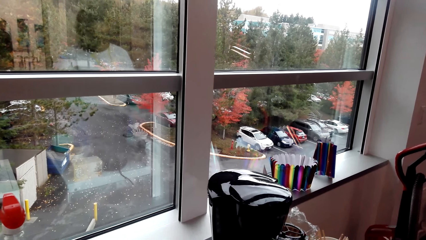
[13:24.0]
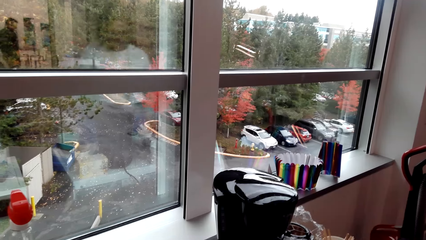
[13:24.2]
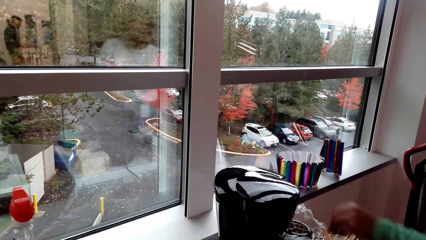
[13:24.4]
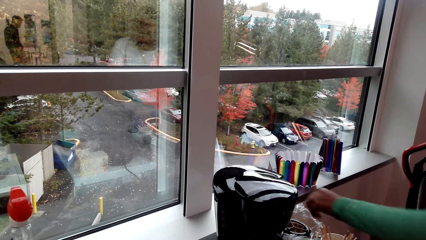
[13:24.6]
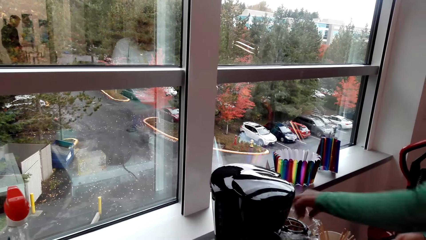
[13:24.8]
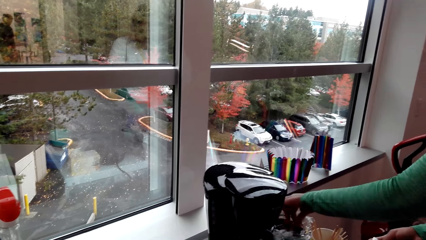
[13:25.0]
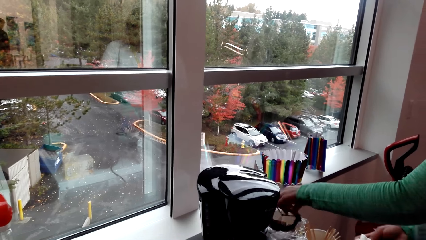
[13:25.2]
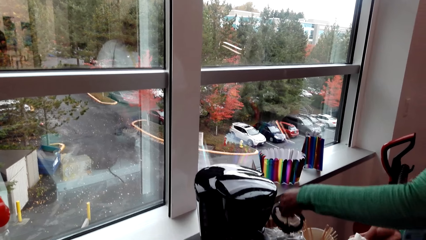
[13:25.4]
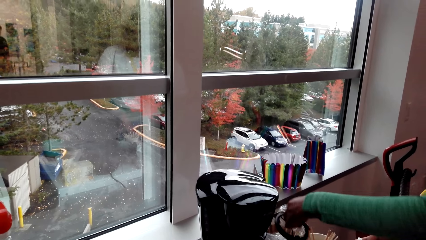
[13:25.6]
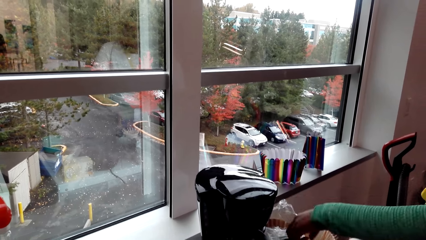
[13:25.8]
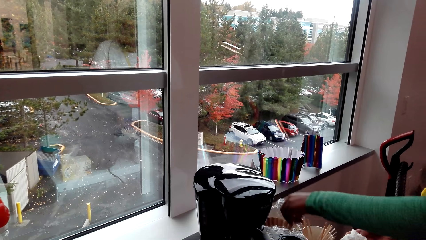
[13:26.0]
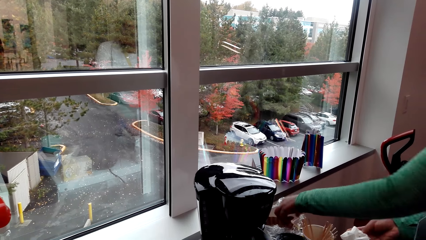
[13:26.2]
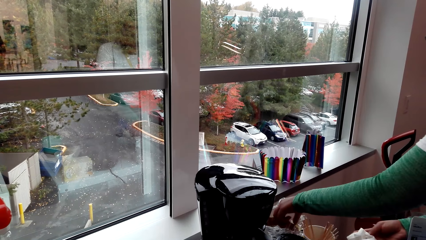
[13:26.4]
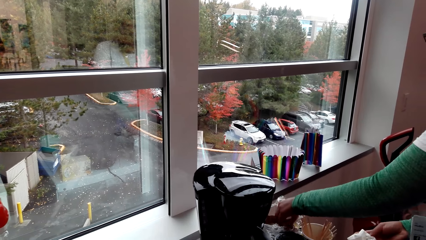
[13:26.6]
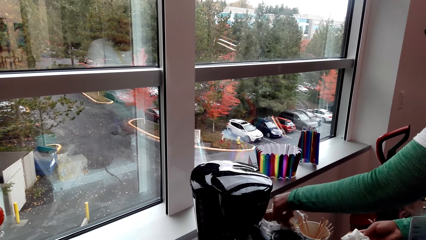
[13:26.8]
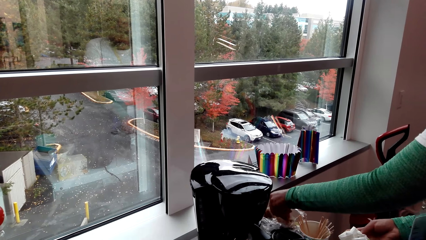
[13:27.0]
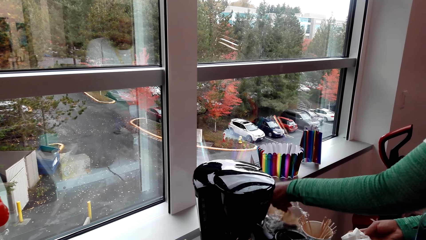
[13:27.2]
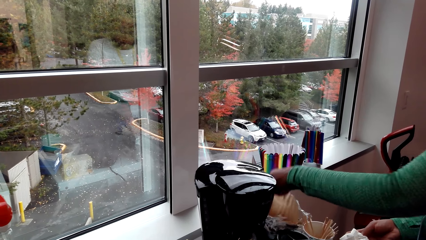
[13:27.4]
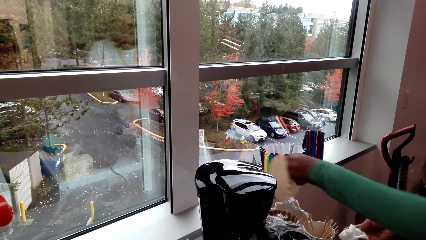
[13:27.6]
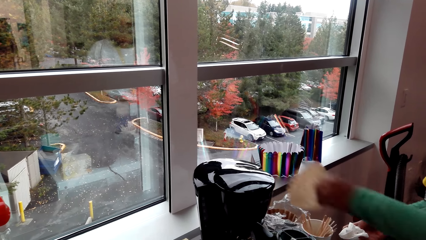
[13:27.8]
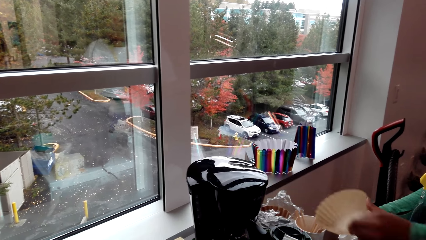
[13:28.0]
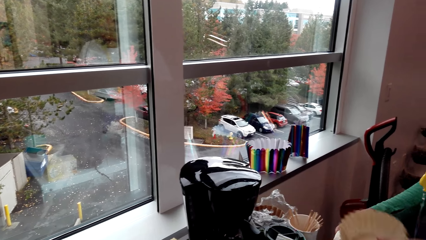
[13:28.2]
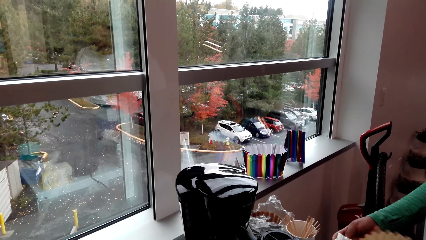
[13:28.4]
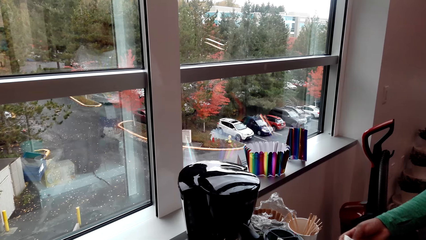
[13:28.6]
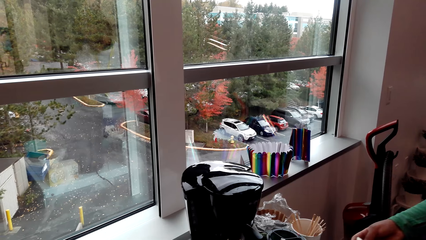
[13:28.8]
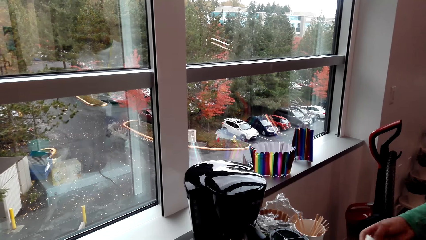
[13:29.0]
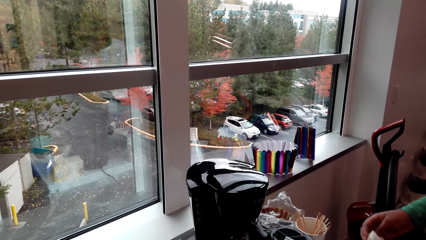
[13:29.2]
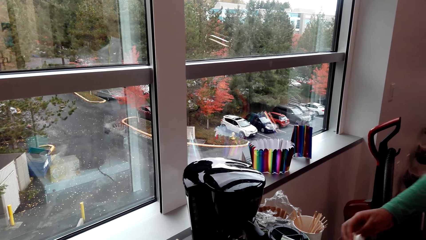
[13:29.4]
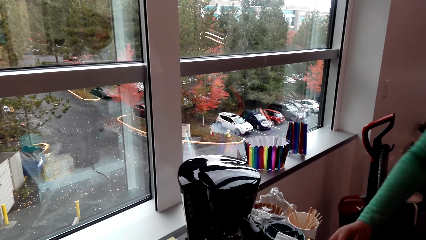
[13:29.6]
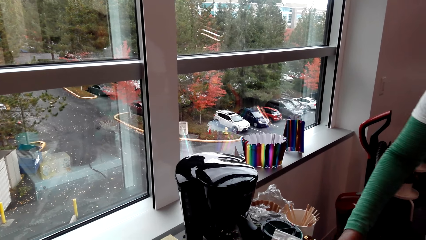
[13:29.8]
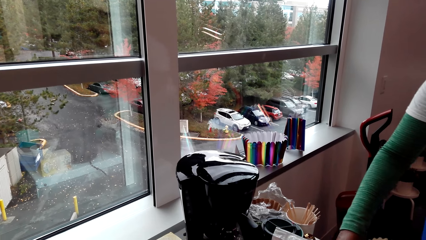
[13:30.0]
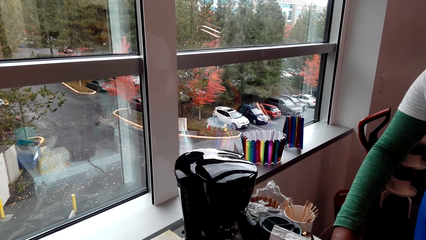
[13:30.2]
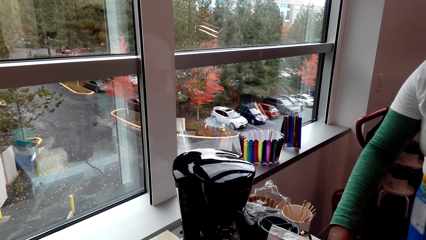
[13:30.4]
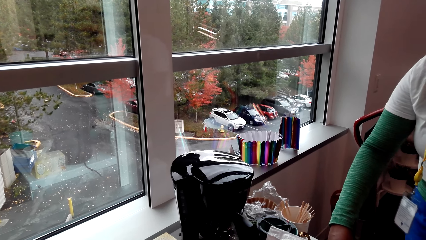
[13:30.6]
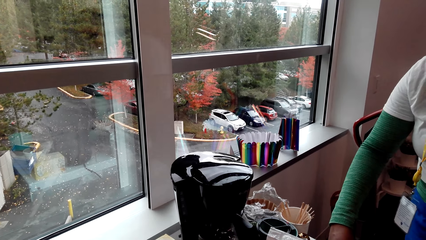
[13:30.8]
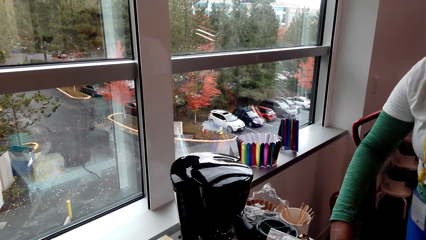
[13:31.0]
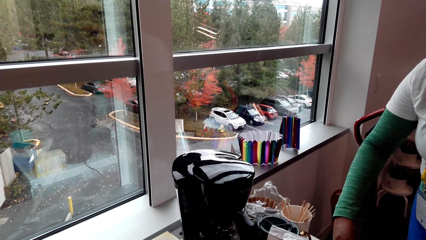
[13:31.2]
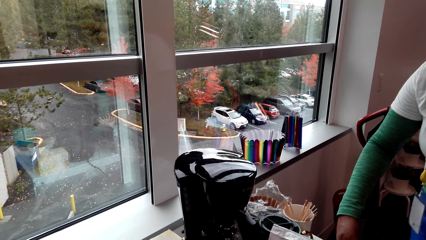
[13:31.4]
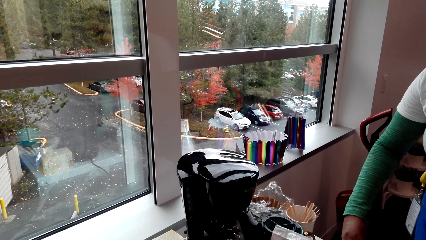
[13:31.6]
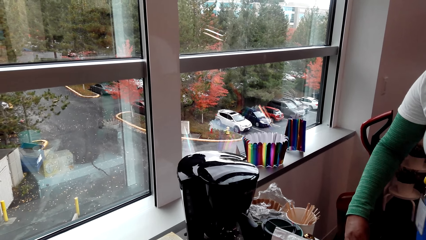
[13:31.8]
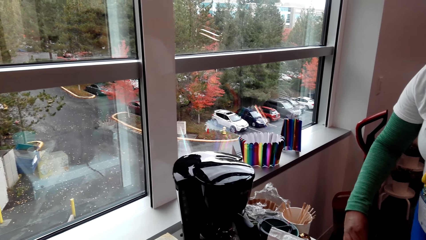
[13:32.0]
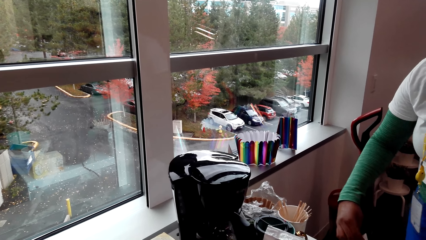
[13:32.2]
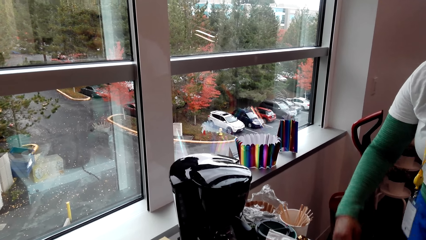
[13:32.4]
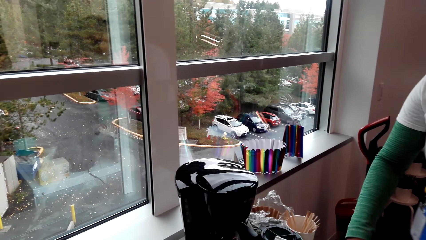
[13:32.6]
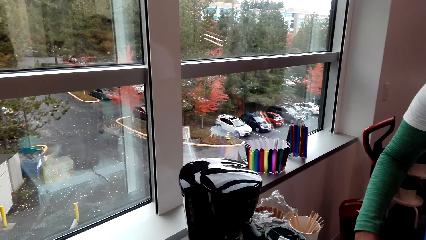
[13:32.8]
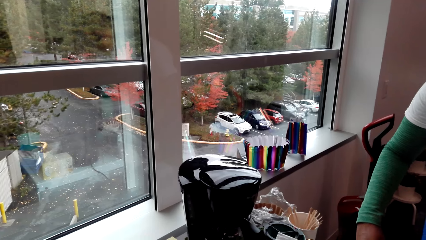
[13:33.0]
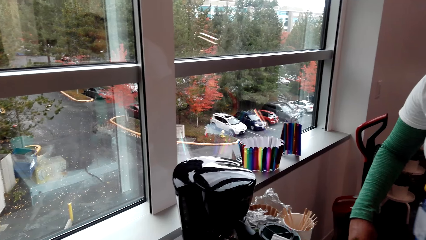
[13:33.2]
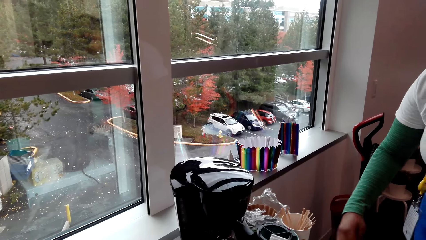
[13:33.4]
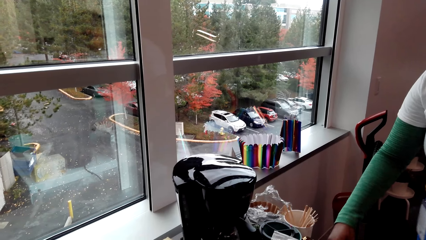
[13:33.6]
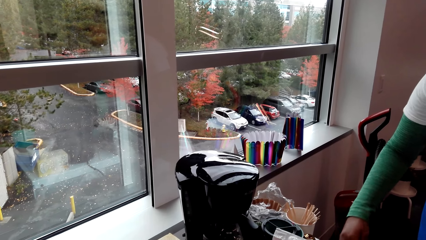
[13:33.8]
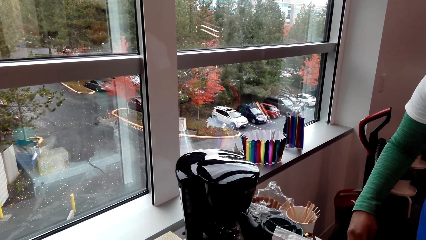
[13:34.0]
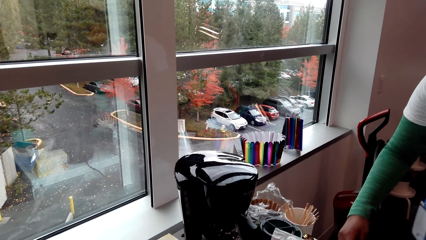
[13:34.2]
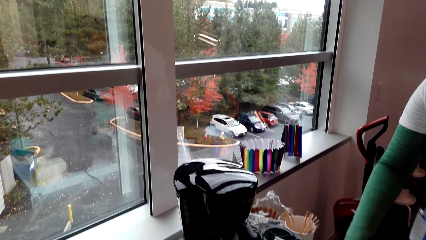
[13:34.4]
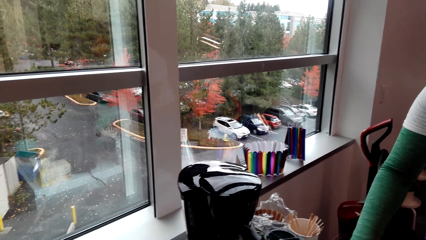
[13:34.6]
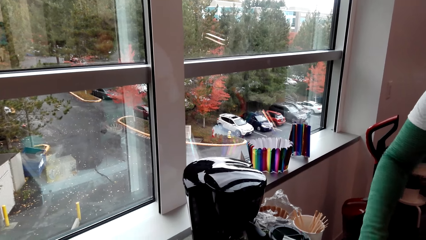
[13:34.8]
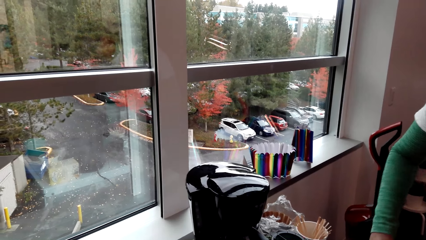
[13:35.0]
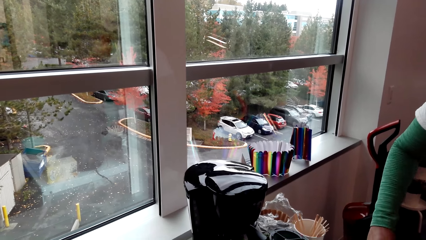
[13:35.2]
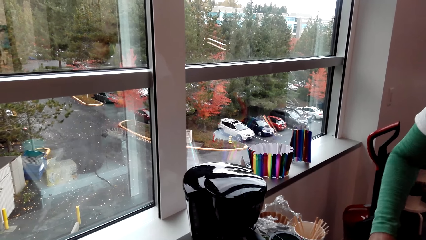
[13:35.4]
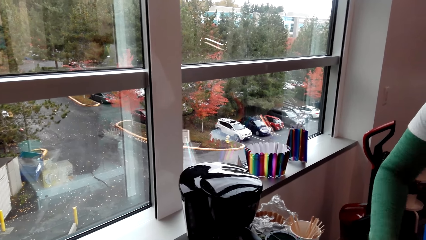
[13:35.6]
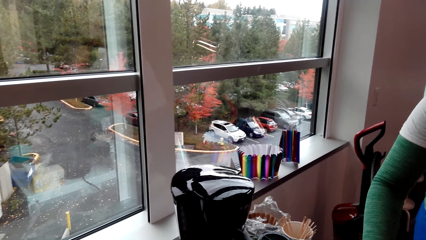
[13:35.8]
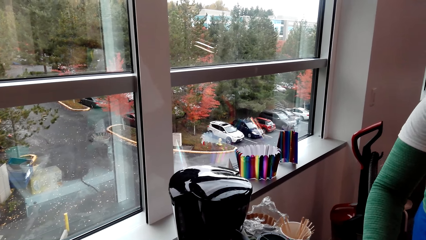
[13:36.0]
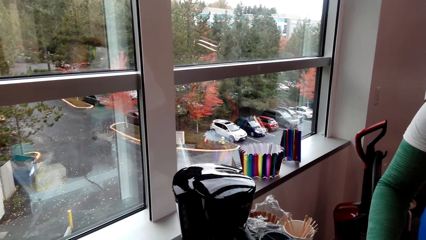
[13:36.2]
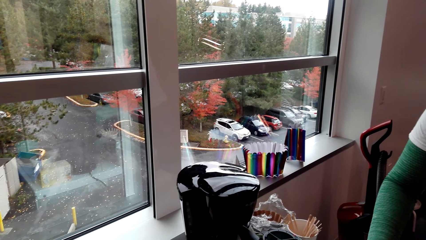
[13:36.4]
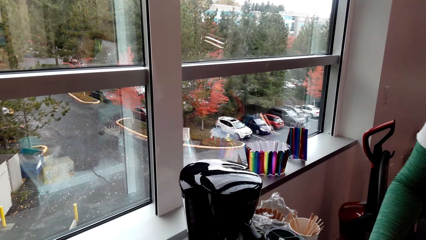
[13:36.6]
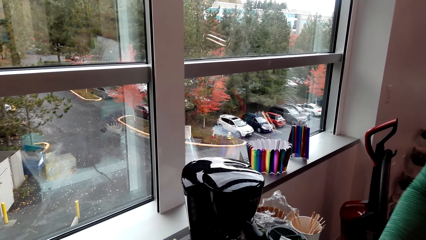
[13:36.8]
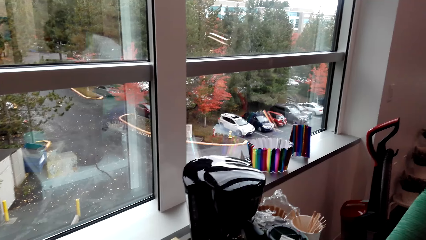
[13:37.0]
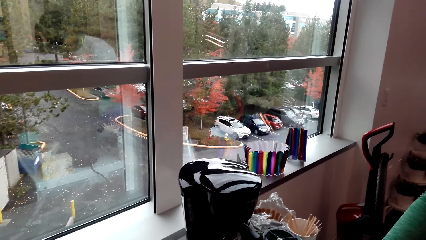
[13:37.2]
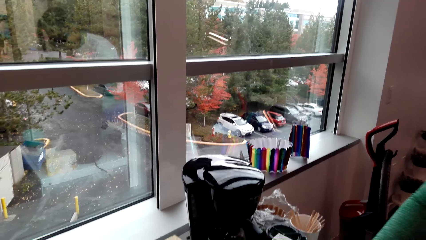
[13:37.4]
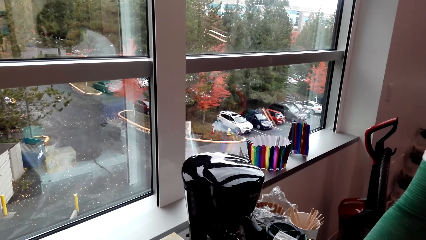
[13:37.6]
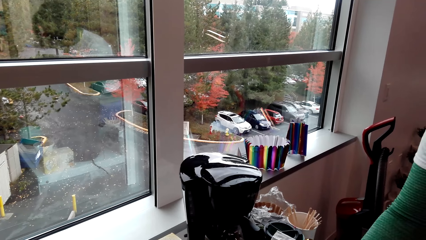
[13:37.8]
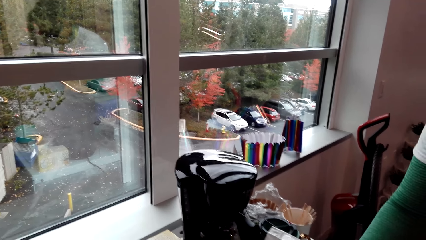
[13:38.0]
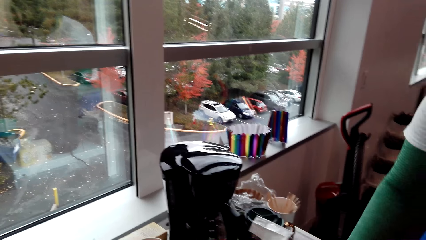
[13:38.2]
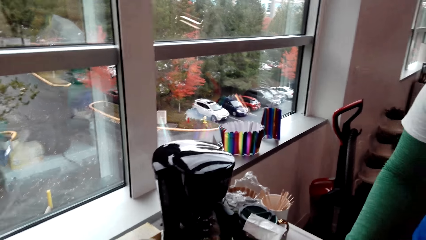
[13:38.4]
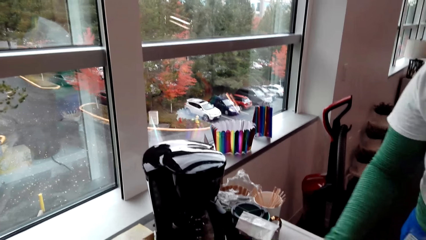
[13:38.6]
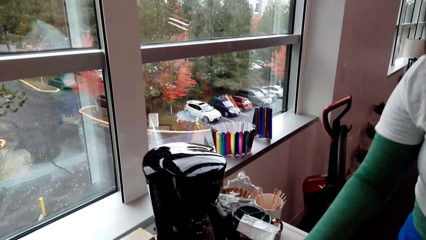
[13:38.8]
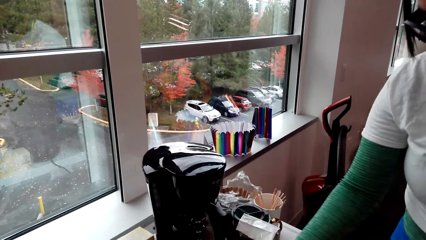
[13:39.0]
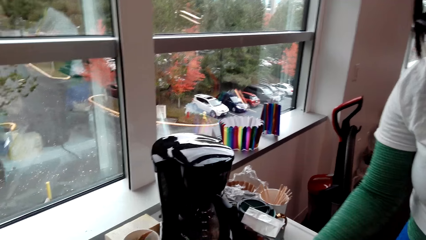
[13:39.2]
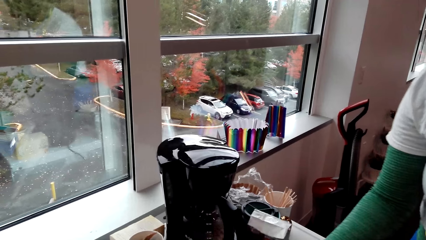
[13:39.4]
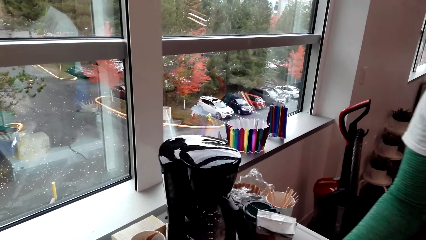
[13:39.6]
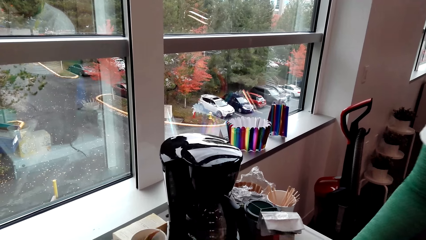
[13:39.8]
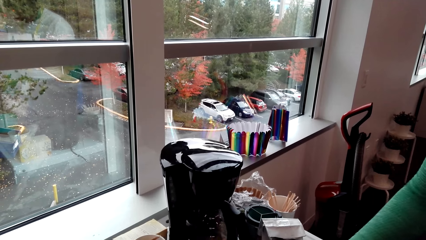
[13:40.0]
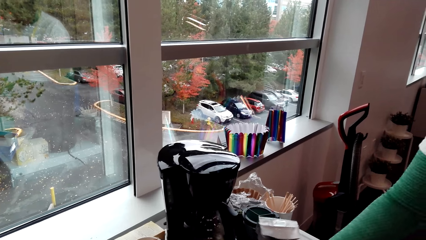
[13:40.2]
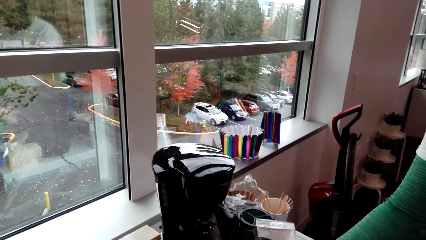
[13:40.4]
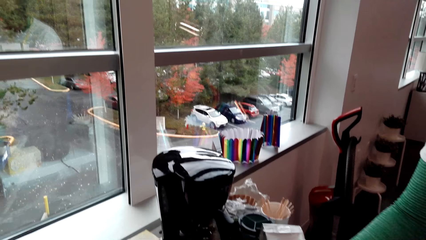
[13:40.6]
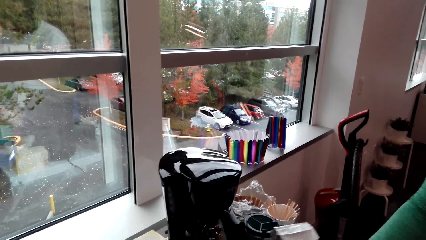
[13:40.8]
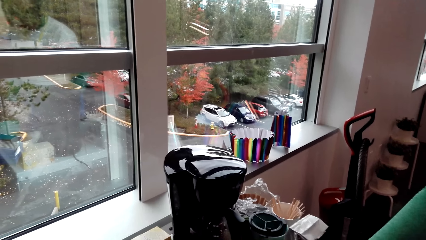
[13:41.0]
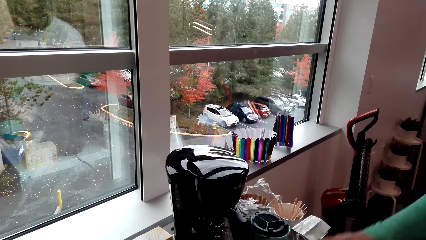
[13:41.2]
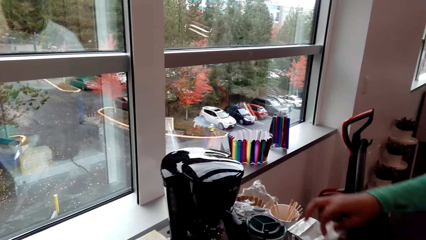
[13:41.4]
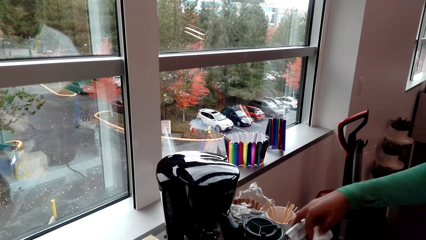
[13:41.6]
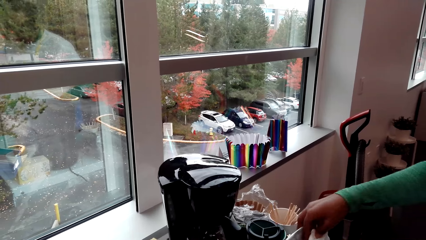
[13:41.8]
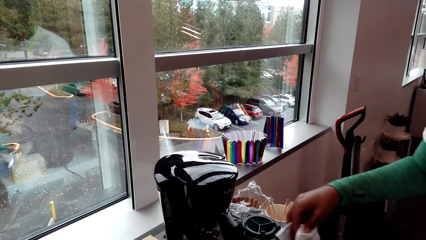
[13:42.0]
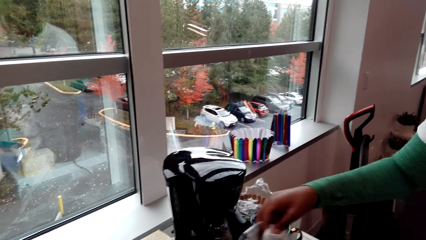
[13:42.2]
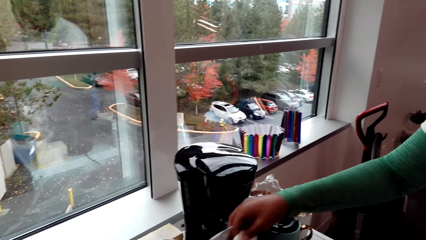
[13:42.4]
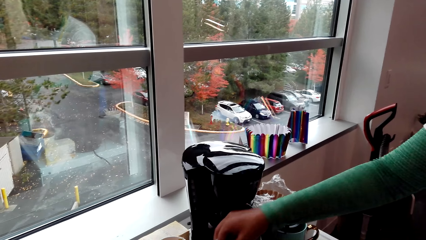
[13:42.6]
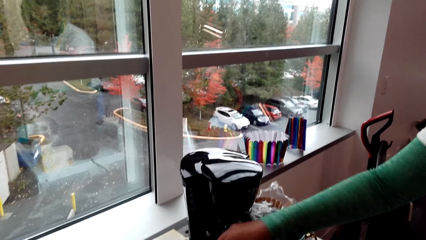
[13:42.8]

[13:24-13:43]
The woman picks the lid and picks the coffee filter. The camera wearer turns around the room. The woman wipes the top surface of the fridge. She does something. She moves the package.
